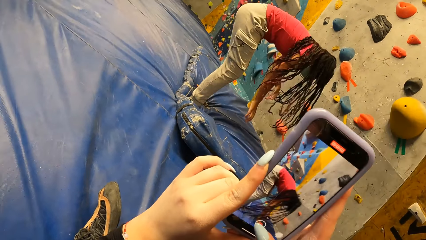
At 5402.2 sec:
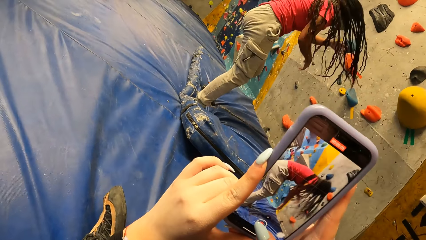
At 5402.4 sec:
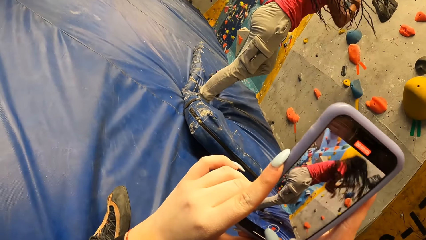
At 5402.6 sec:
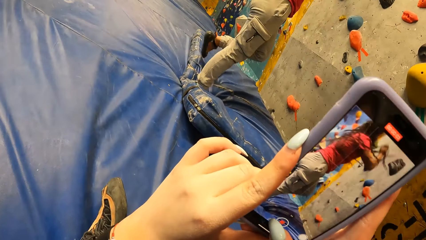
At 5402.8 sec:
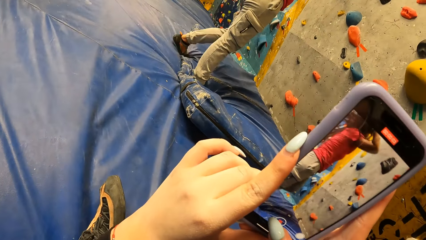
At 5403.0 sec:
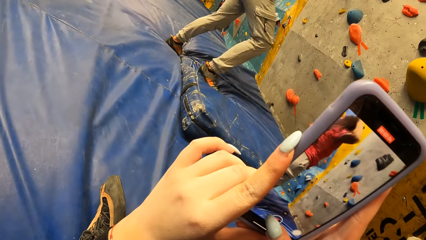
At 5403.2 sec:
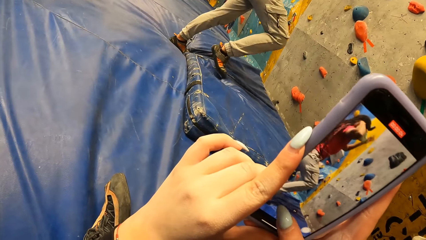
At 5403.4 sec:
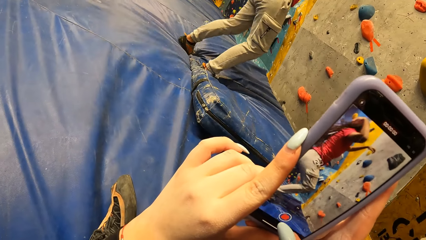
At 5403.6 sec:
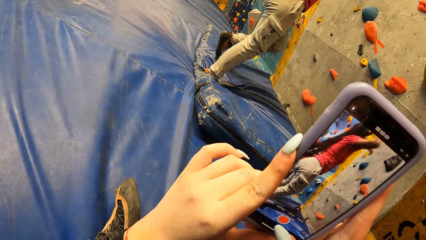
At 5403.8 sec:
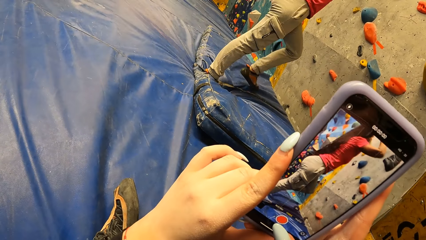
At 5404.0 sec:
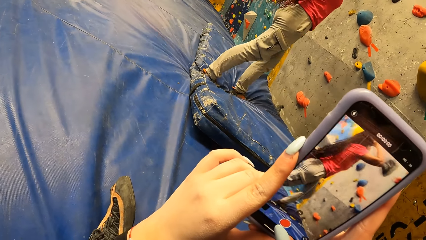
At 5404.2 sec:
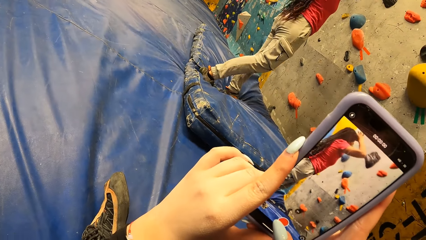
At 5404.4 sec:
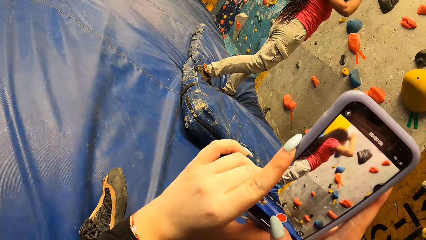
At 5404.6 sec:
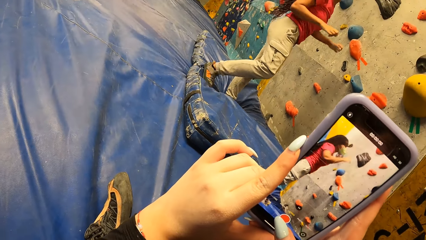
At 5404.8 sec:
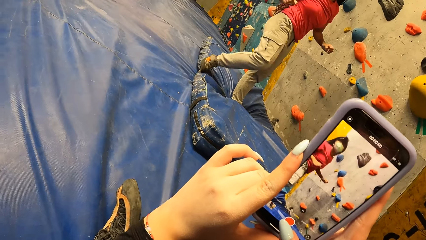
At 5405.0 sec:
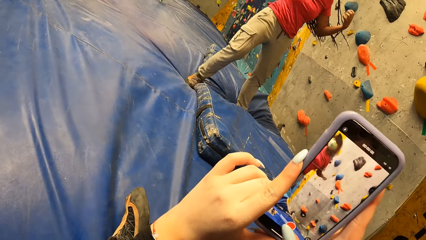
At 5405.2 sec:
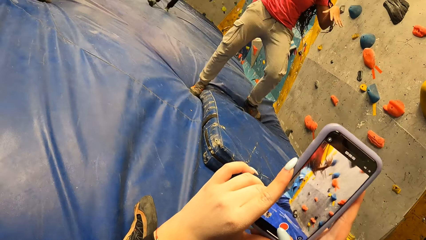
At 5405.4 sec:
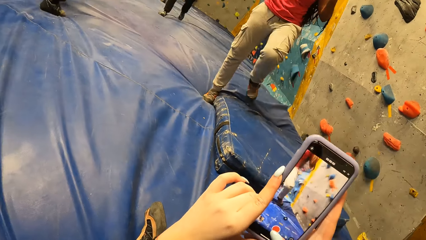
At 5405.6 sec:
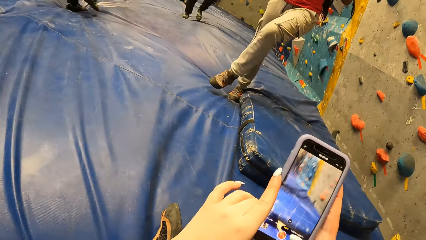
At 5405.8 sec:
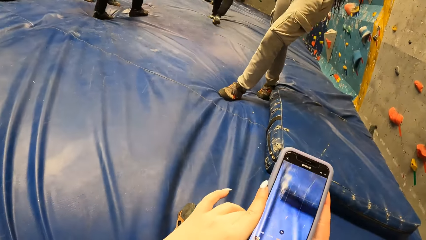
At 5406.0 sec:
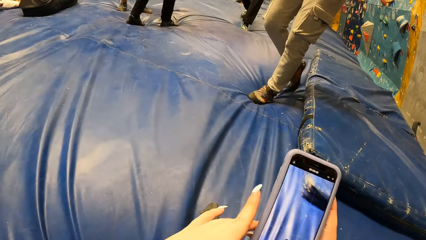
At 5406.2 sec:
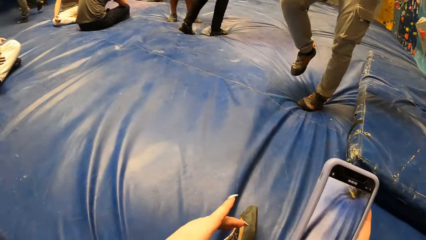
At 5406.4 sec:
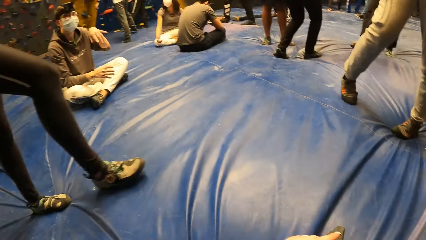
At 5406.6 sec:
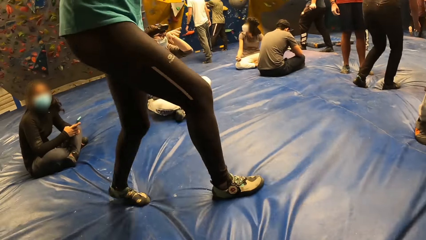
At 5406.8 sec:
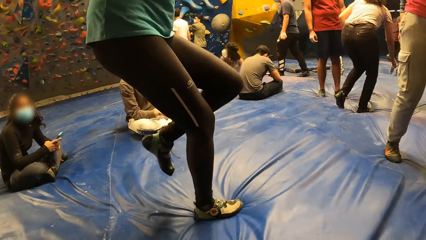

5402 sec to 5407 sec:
The woman lands on the floor with both hands.

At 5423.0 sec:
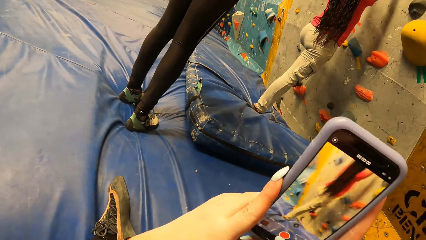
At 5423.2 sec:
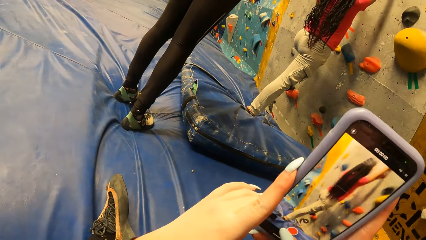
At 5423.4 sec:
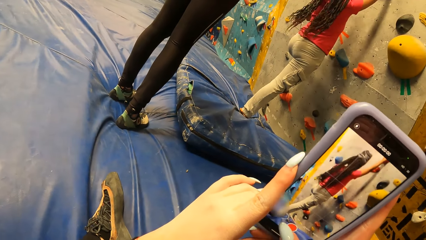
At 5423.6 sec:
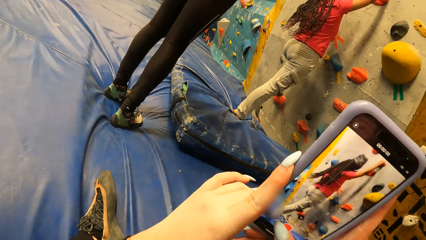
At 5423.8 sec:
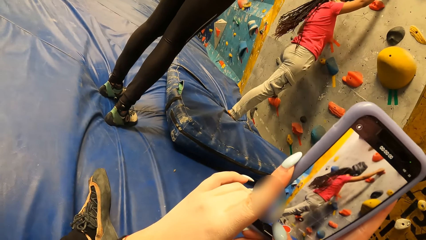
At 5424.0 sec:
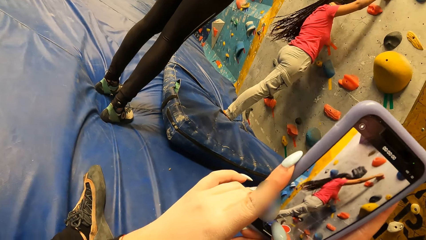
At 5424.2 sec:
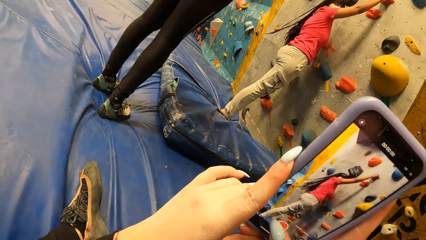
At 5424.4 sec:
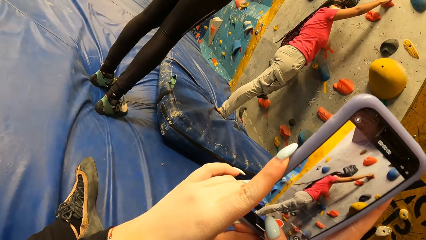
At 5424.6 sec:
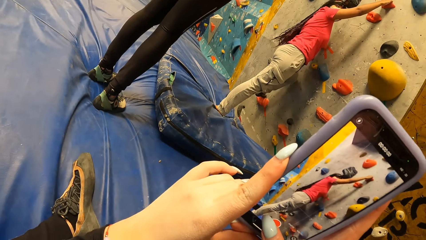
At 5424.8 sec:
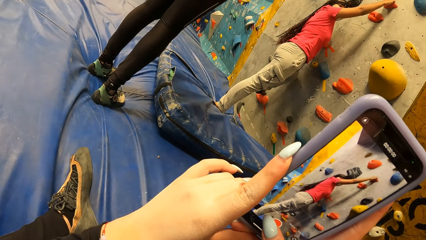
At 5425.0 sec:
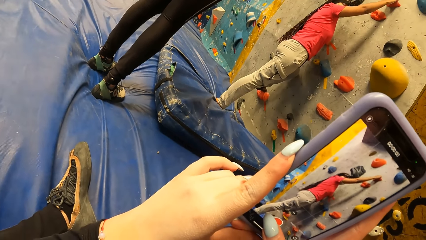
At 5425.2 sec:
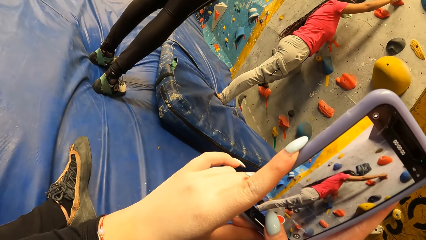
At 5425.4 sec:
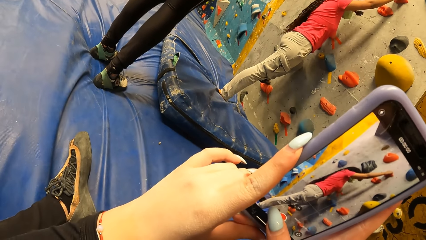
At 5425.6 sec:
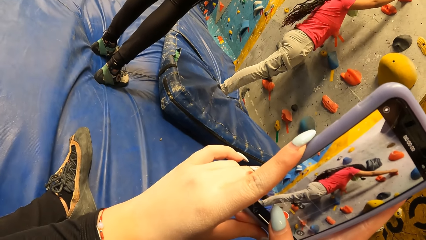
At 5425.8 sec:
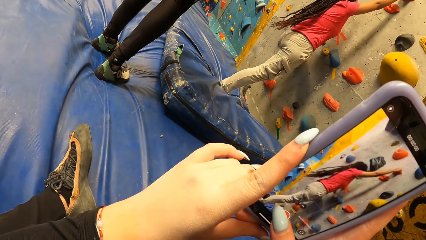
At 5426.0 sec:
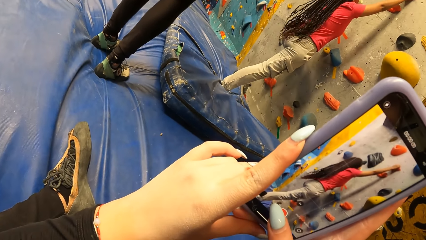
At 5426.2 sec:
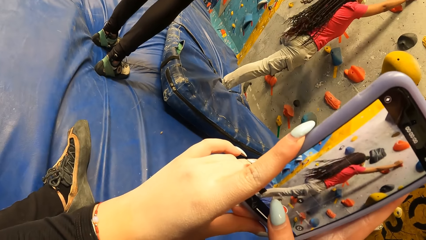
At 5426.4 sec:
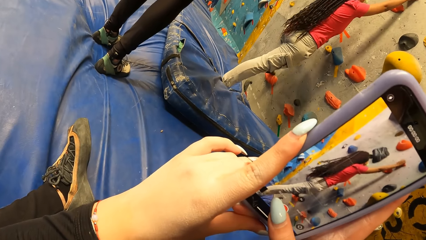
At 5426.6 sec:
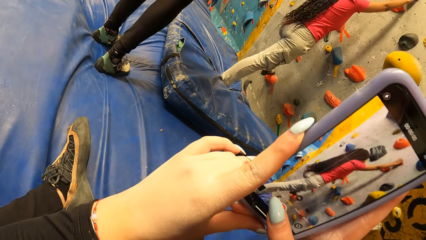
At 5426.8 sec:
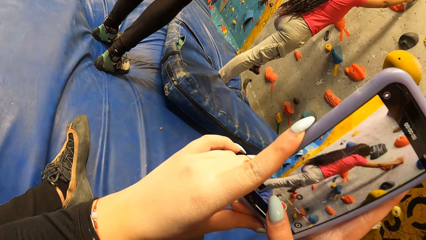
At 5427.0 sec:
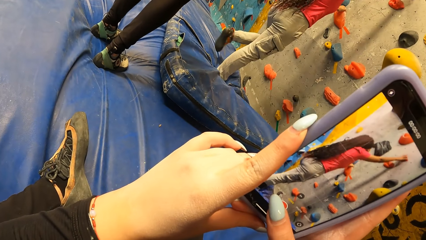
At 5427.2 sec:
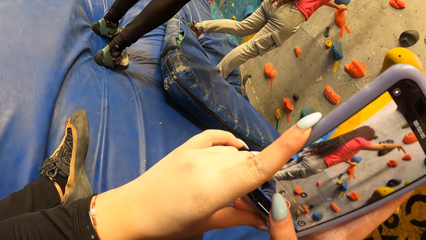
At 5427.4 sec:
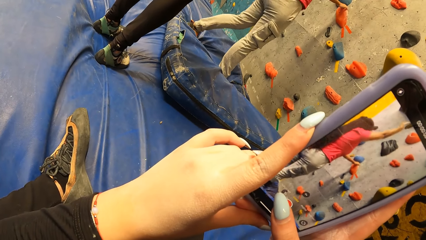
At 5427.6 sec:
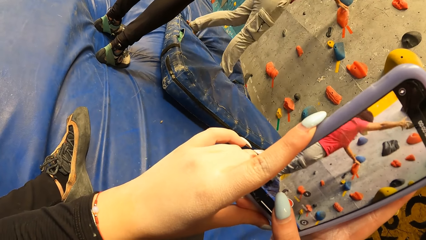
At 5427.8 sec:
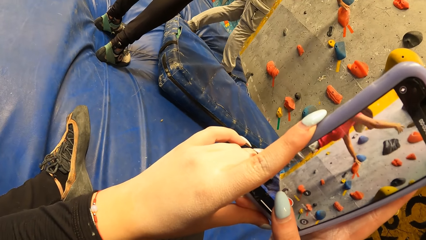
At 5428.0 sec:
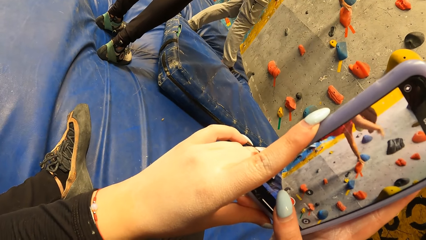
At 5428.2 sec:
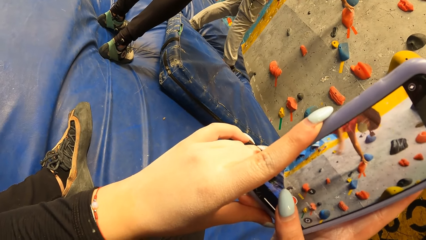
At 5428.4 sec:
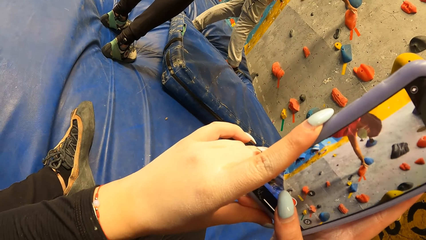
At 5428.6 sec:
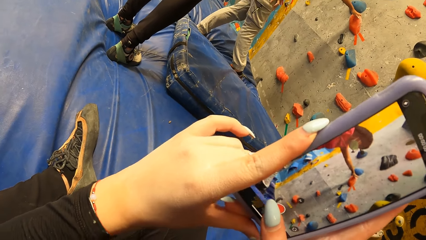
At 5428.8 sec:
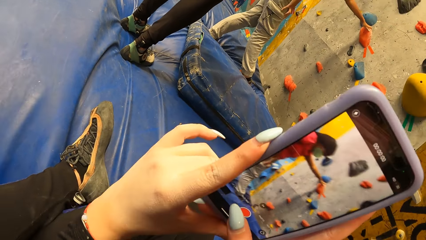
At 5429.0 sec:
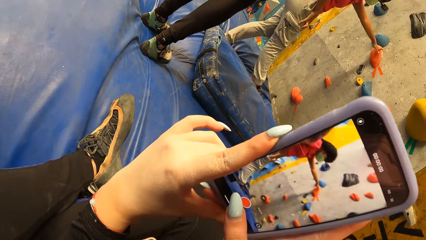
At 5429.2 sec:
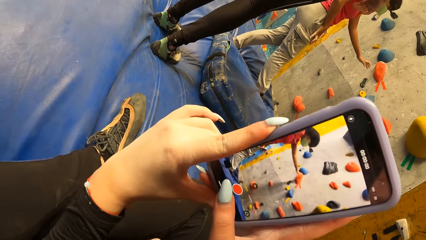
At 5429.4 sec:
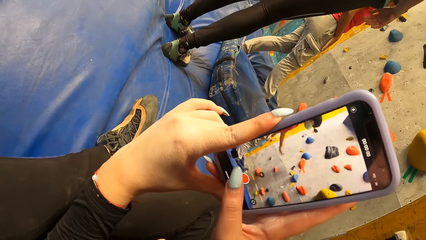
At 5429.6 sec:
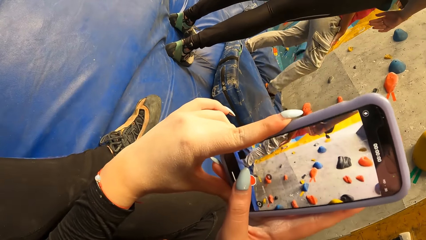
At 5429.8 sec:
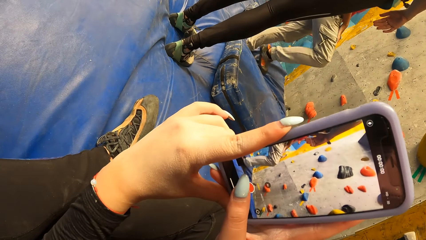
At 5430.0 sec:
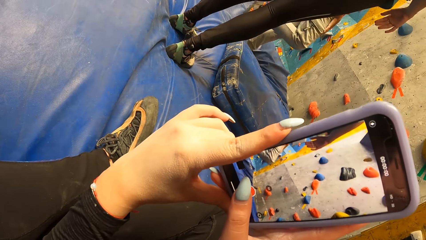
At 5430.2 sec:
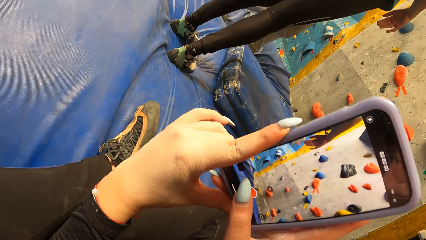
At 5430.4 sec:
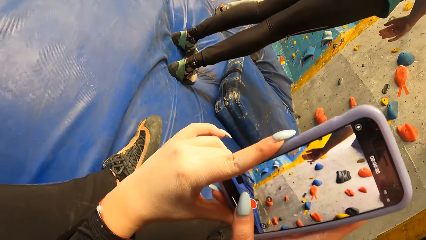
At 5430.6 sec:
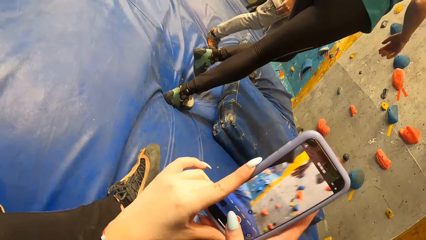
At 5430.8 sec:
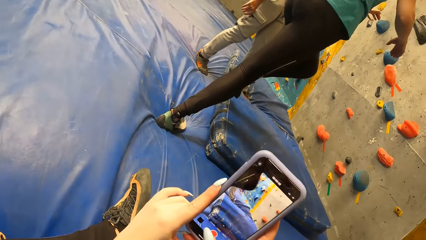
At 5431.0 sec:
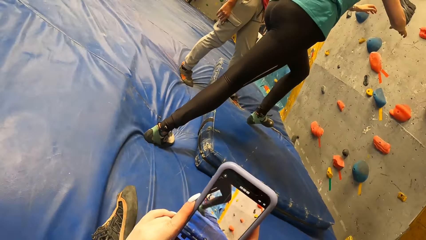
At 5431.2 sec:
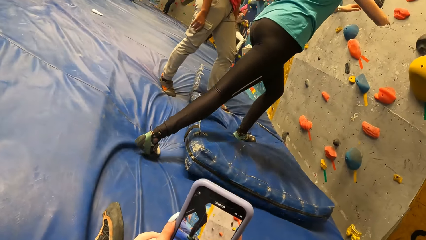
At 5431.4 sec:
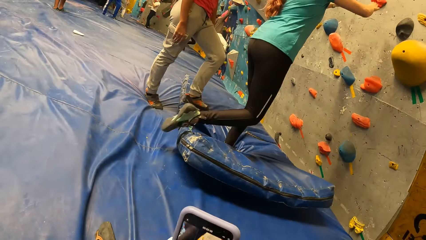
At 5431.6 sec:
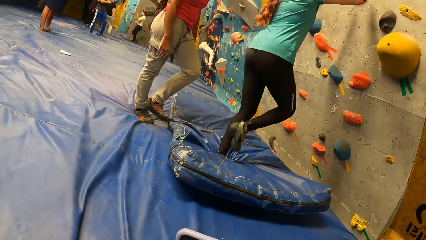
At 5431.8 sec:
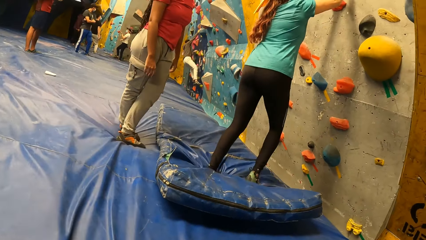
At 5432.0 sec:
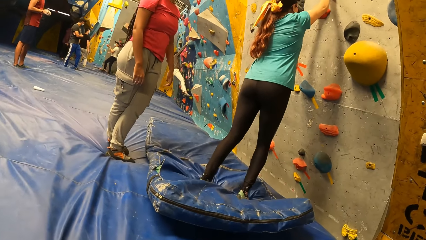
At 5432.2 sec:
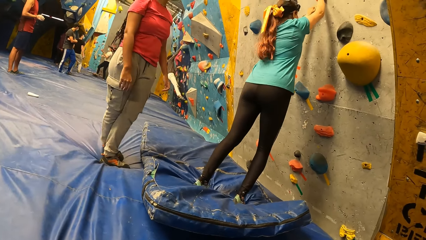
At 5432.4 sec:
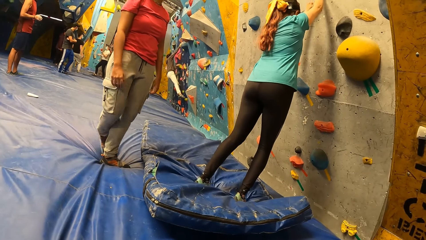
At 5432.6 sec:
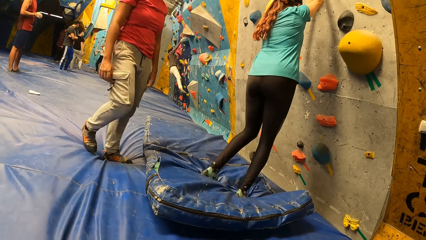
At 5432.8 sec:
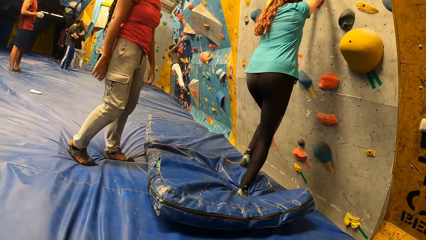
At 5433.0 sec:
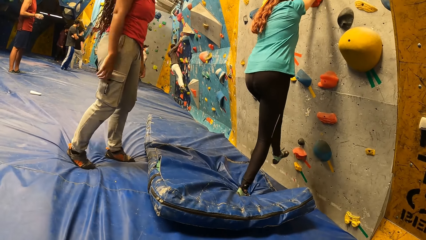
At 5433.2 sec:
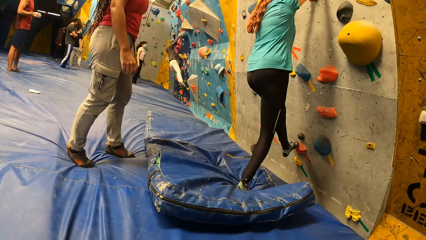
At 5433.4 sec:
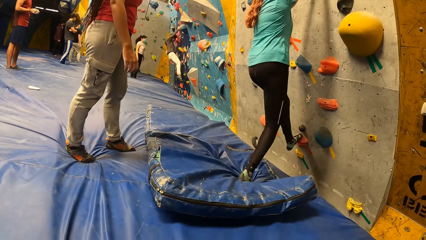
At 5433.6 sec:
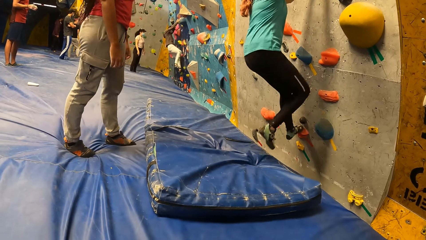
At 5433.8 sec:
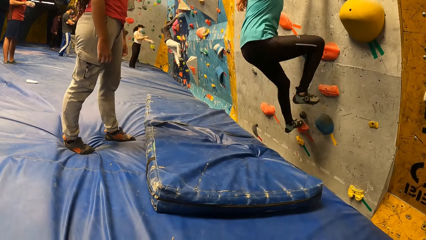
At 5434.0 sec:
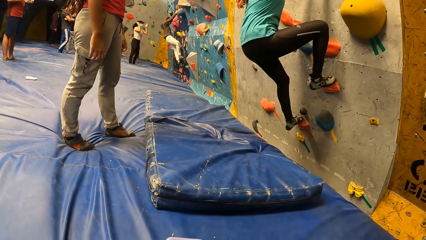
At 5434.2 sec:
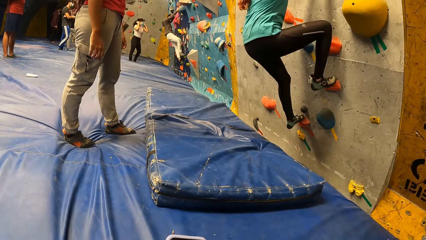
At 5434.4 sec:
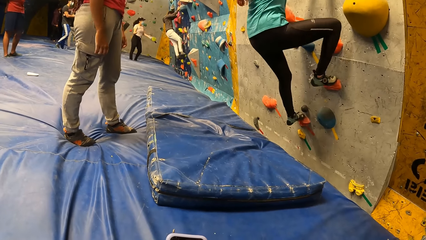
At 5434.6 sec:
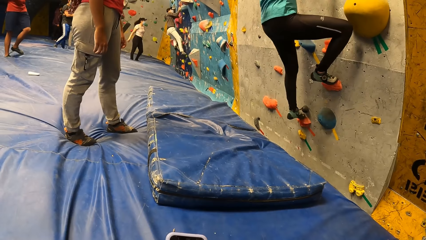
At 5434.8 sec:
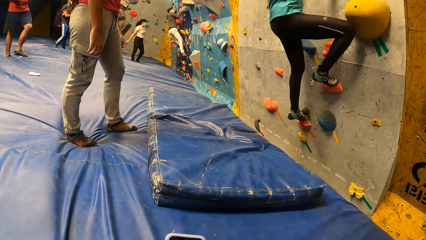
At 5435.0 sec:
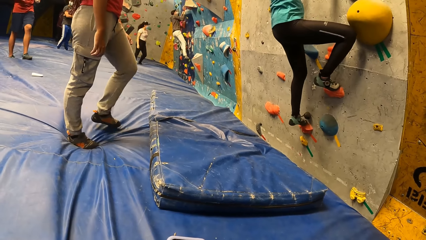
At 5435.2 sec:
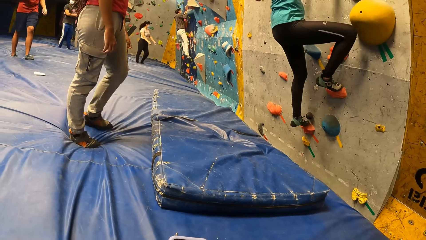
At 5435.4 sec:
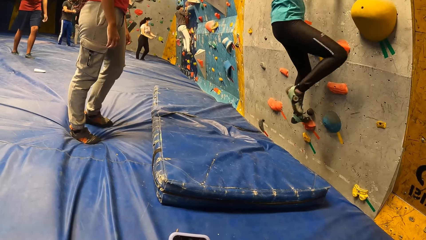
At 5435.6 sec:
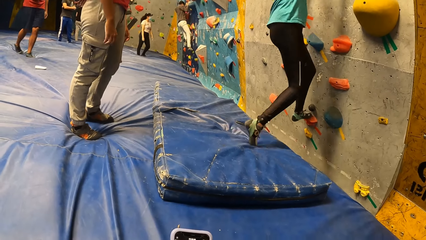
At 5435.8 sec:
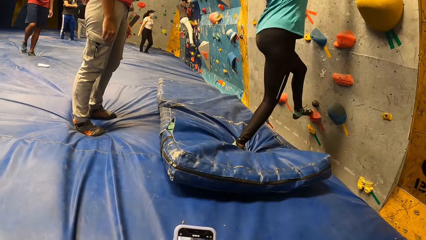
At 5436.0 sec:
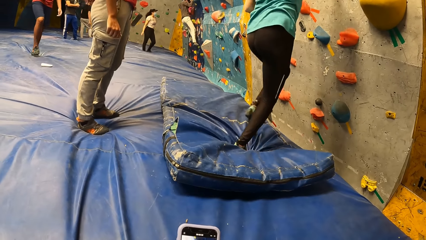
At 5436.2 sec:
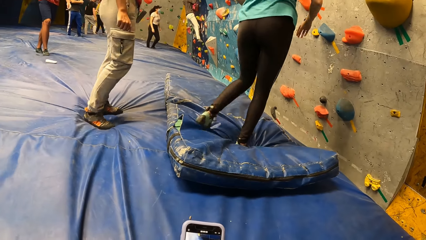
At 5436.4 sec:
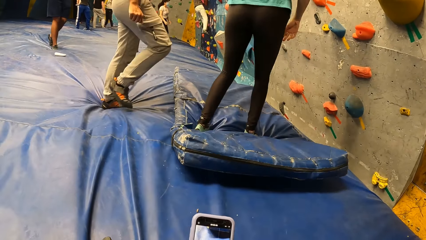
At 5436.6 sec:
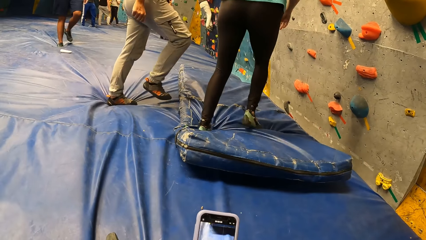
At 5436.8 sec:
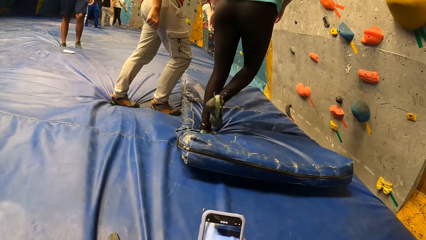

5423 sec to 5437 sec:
The woman places her right hand on a climbing hold. She touches a climbing hold with her left hand. Another woman climbs the wall. The other woman drops from the wall to the crash mat.
